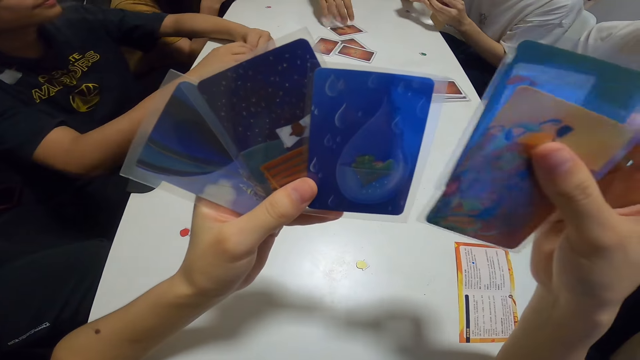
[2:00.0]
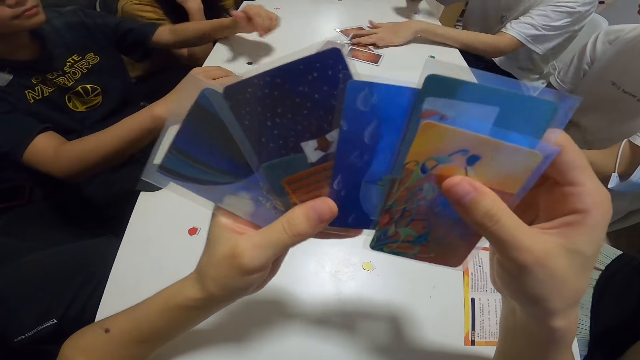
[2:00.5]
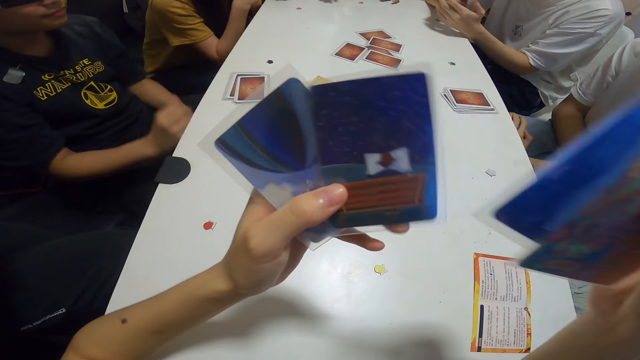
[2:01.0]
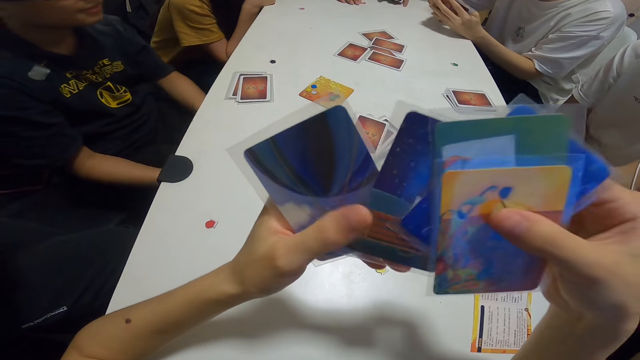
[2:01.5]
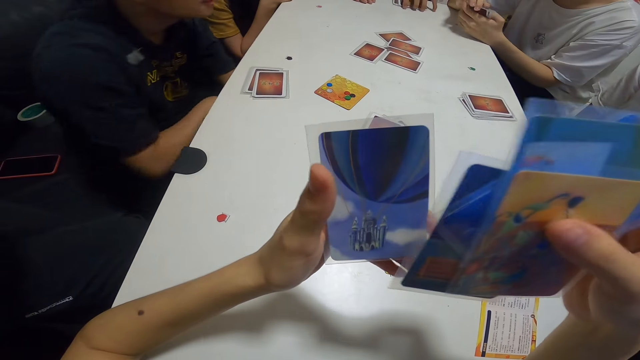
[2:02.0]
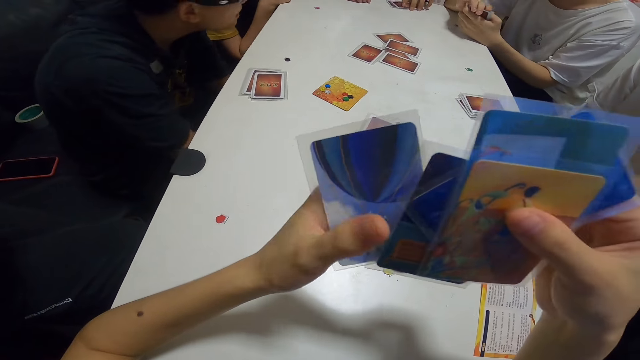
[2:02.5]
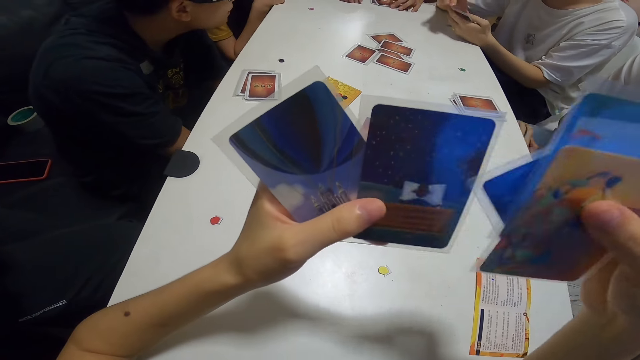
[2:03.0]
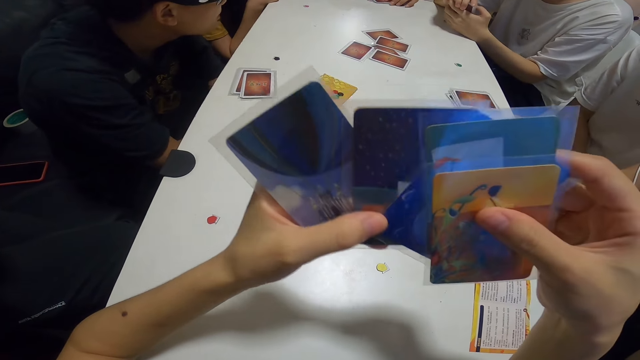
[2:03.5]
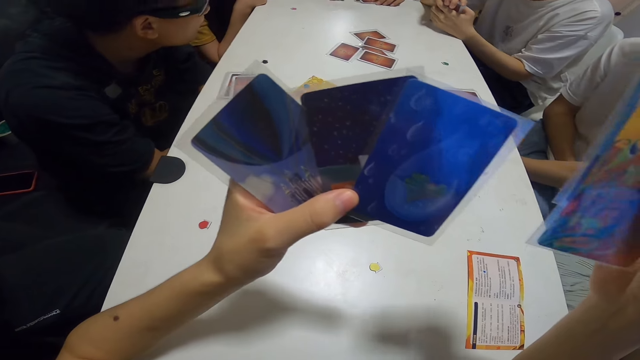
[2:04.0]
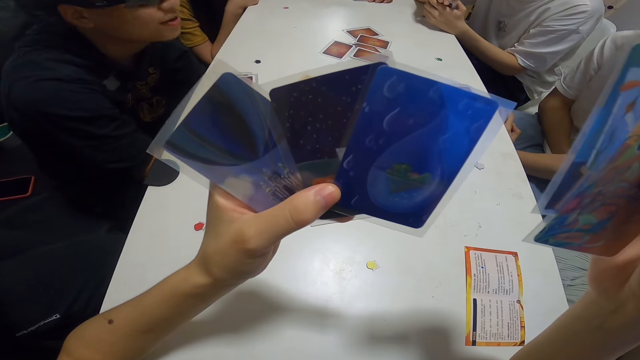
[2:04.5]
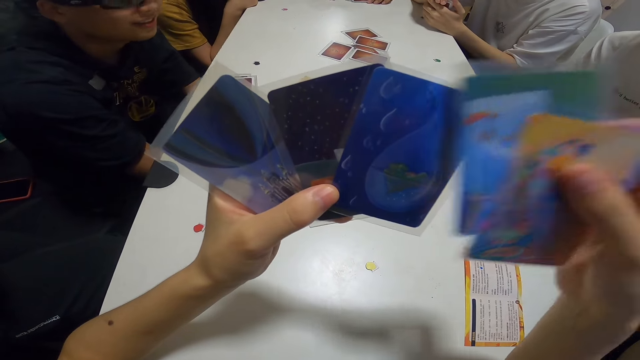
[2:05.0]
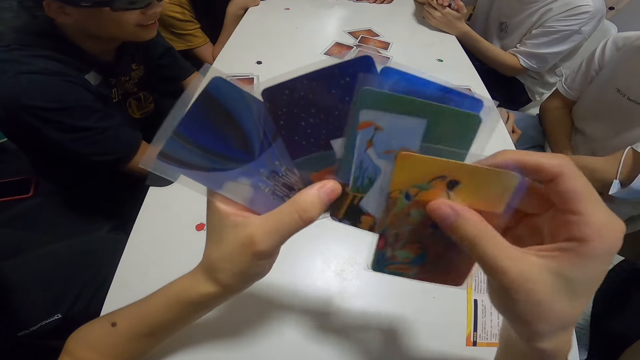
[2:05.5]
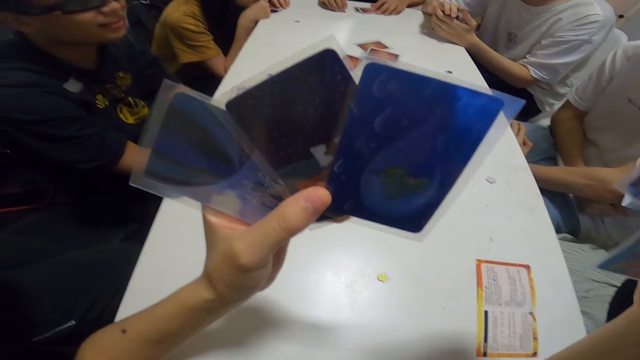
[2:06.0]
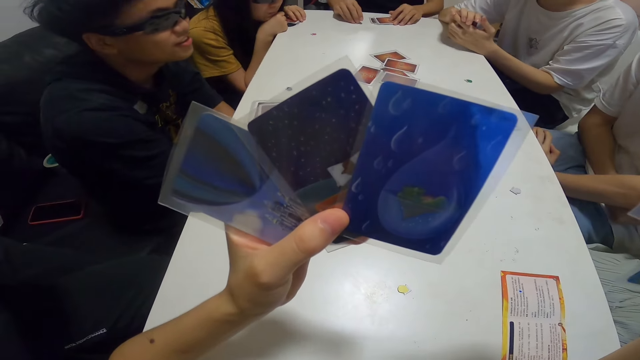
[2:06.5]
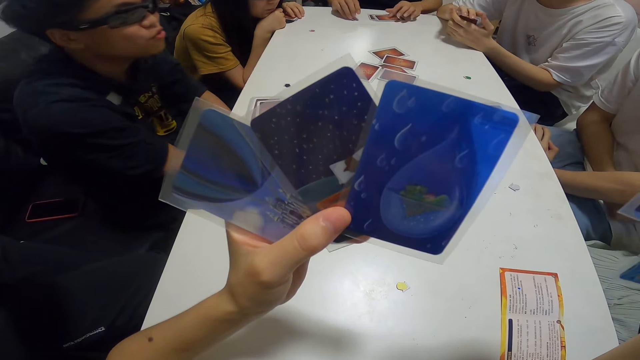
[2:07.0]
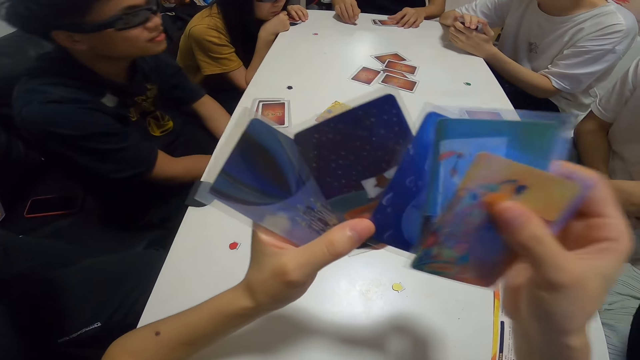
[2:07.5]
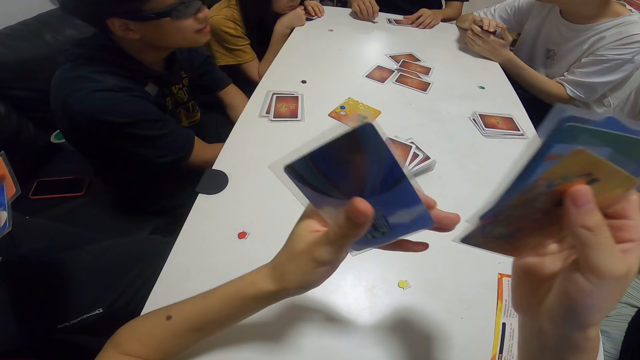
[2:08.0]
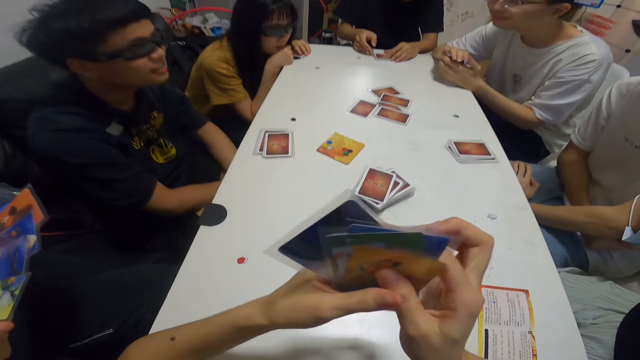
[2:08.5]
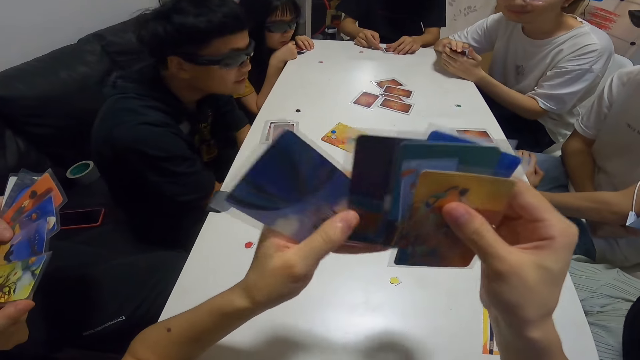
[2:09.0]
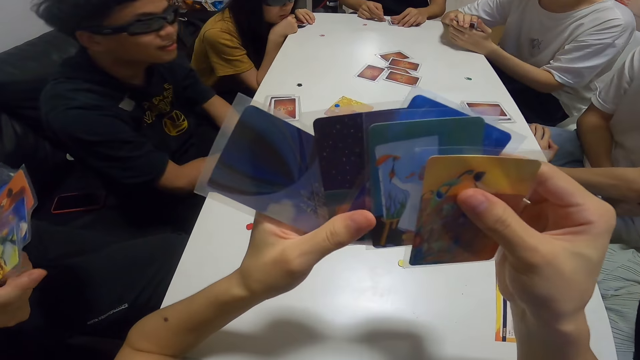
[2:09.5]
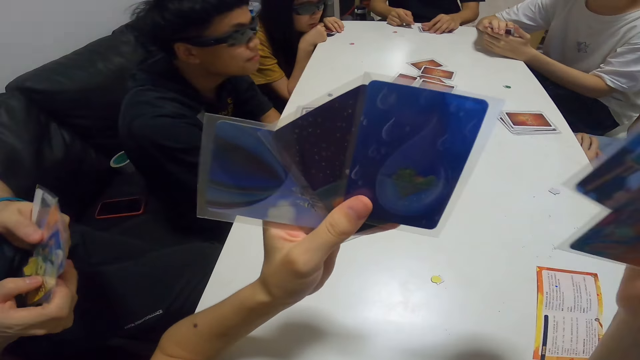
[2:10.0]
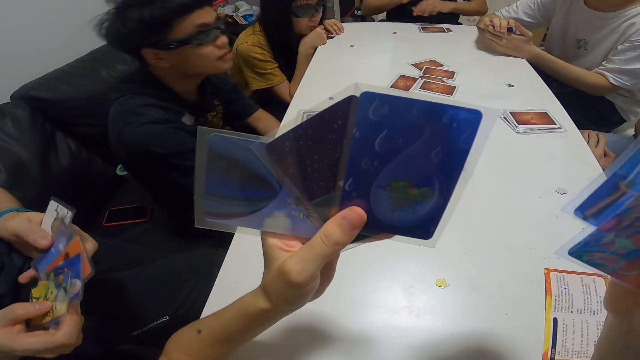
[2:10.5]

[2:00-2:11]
A man drops cards on the table with his hand. Another man drops cards on the table with his hand. The camera wearer talks to a person.

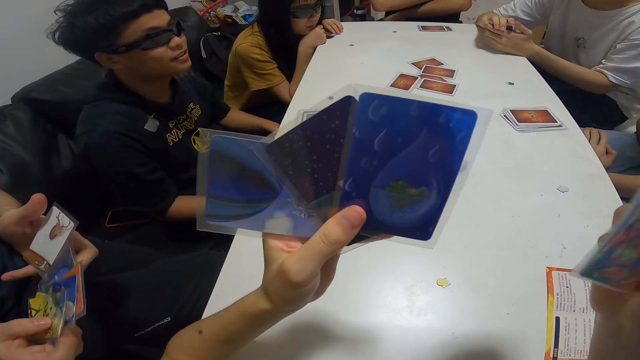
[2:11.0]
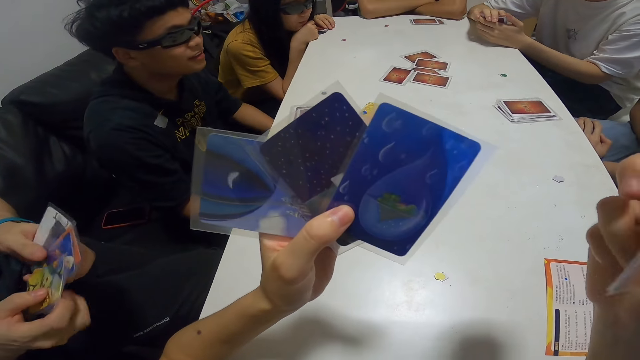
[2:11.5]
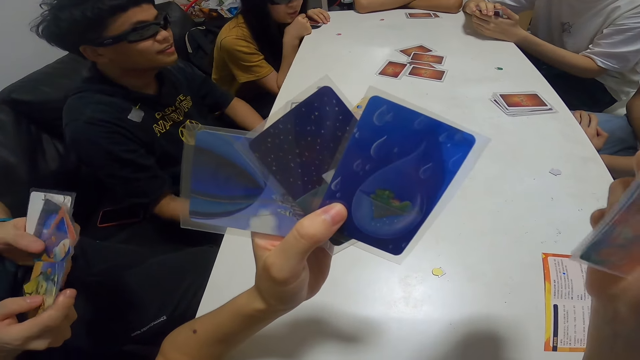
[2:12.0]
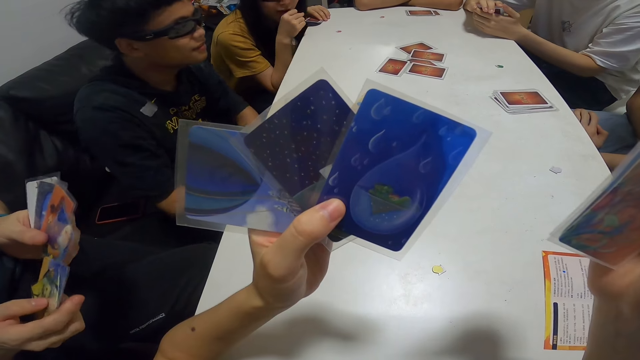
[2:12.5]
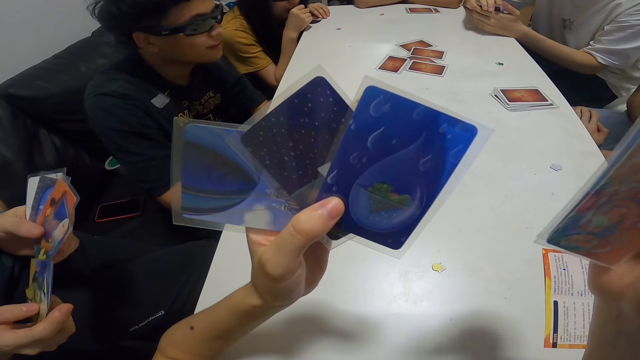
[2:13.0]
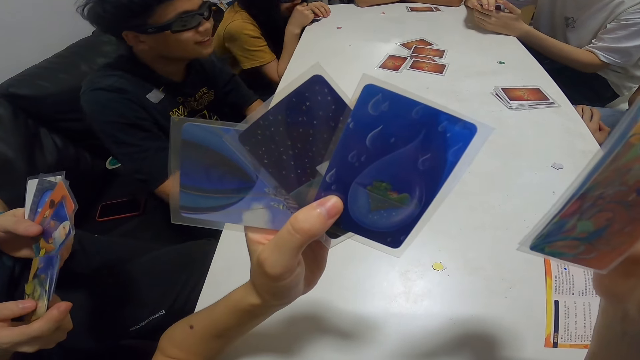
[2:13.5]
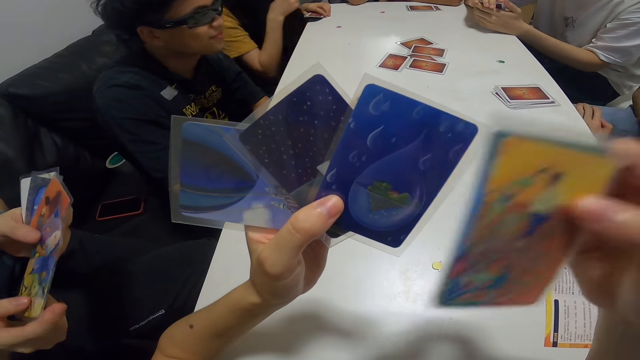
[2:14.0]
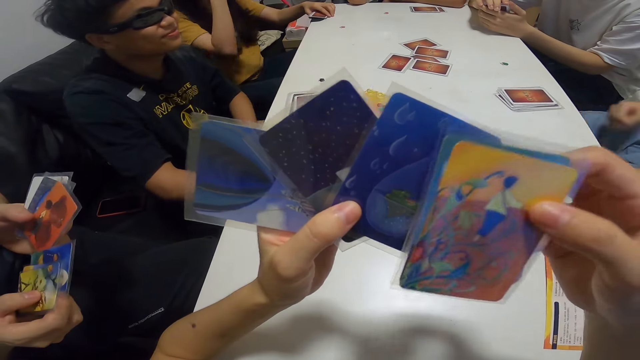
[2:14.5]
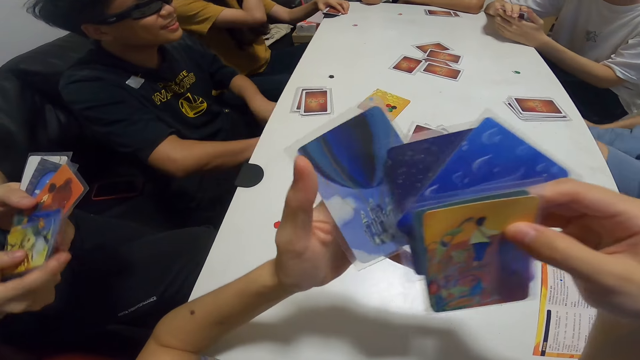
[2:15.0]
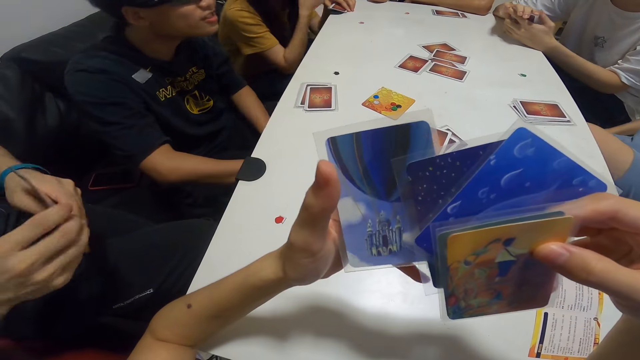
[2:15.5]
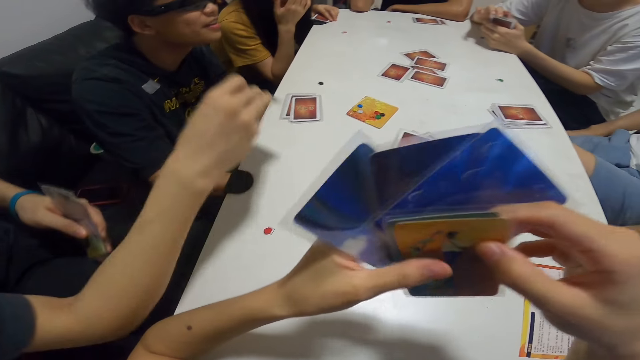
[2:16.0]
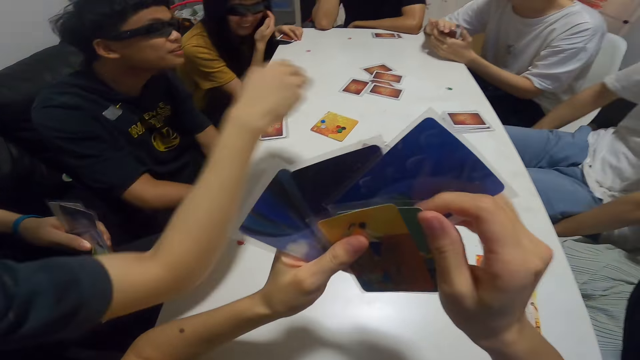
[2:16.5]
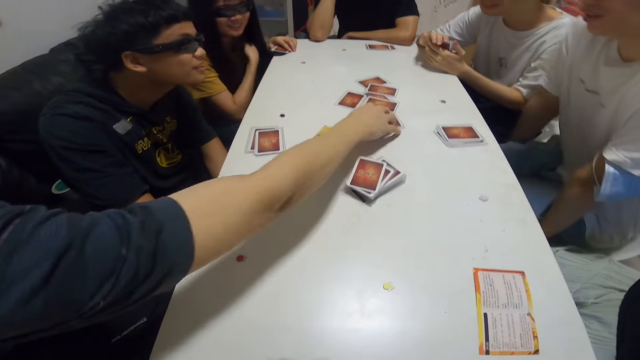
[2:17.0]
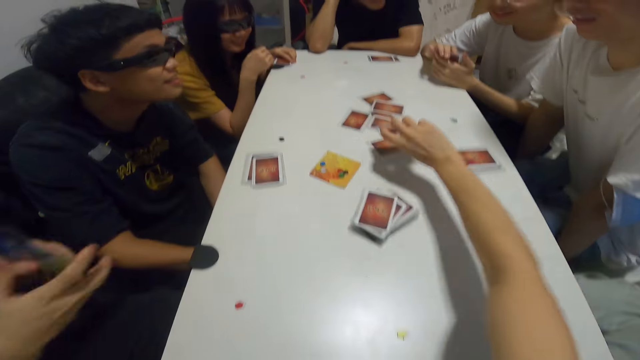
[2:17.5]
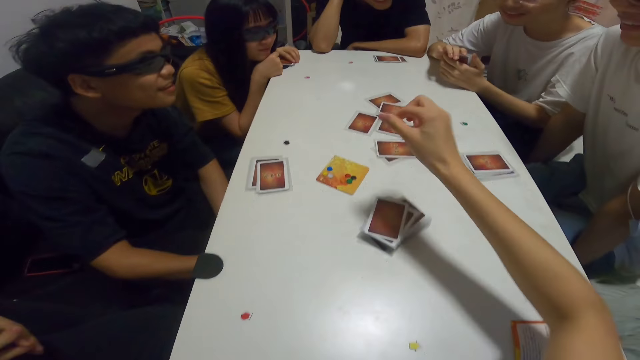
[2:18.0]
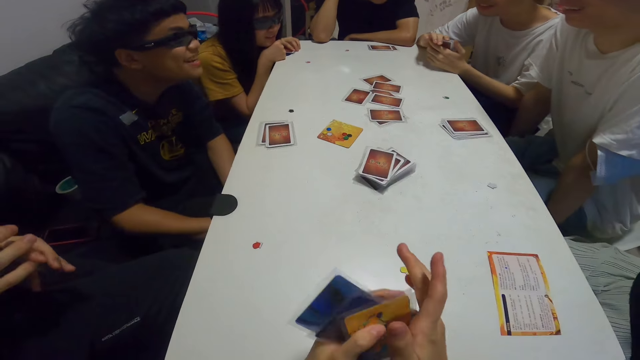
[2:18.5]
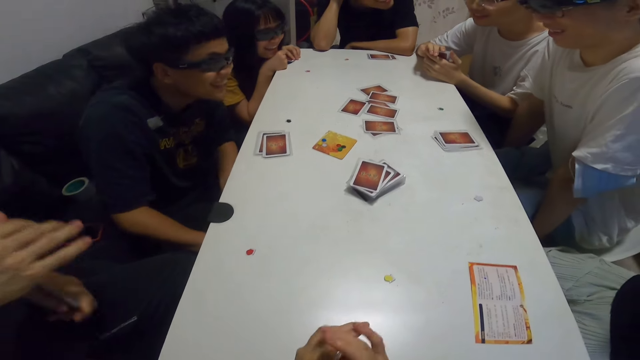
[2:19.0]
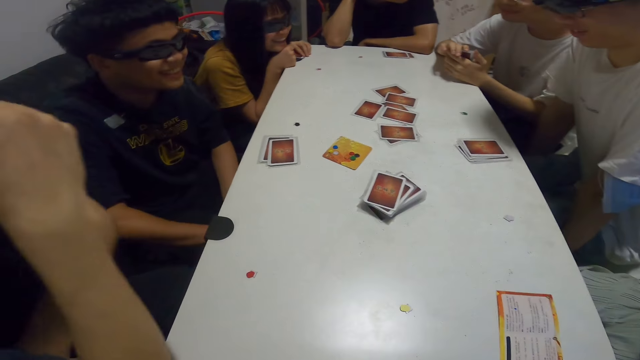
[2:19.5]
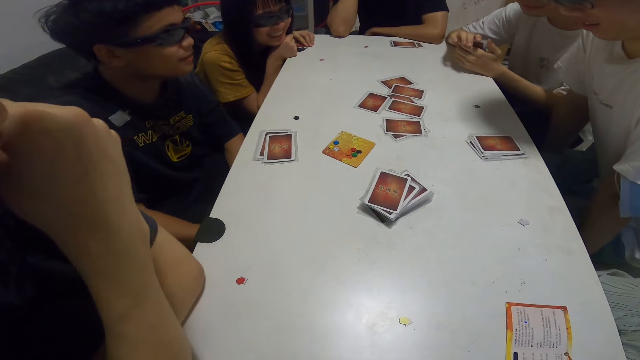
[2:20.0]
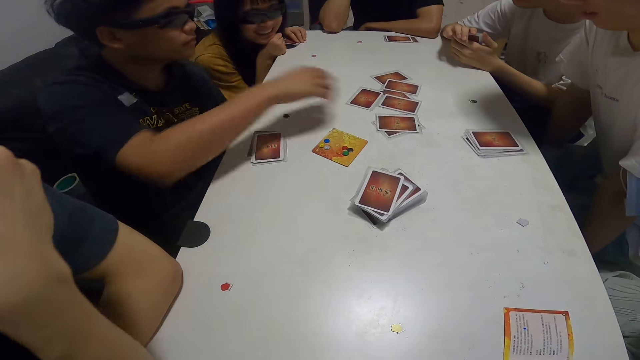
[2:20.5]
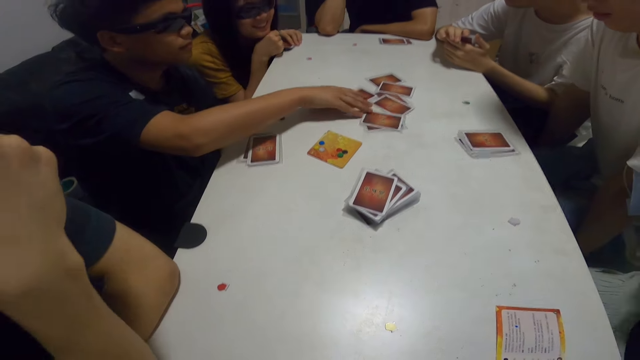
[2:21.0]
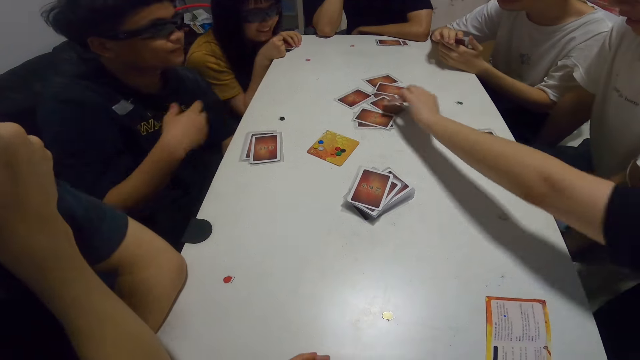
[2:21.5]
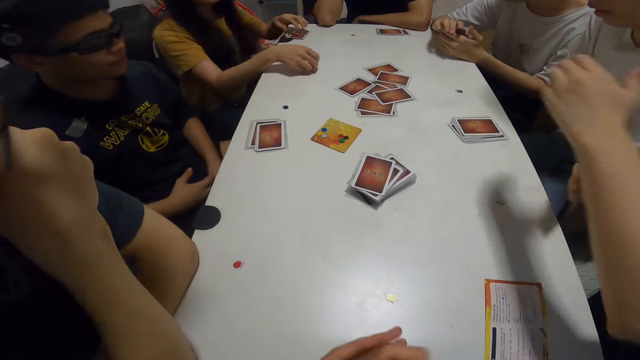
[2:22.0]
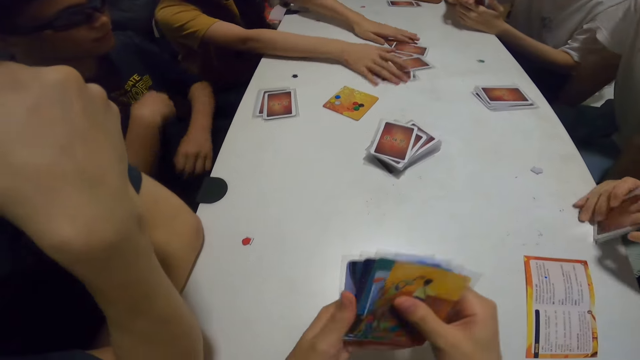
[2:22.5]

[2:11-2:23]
The camera wearer holds the cards. A man drops cards on the table with his hand. The camera wearer drops cards on the table with her hand. She picks up a card. The man touches cards on the table with his hand. A woman drops the card on the table with her hand.
